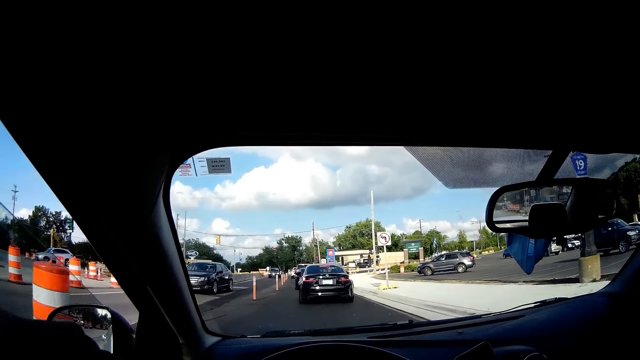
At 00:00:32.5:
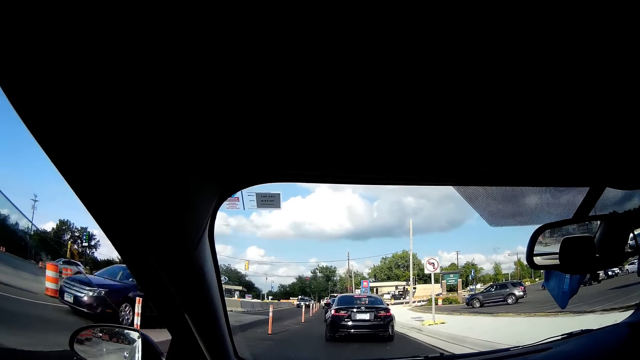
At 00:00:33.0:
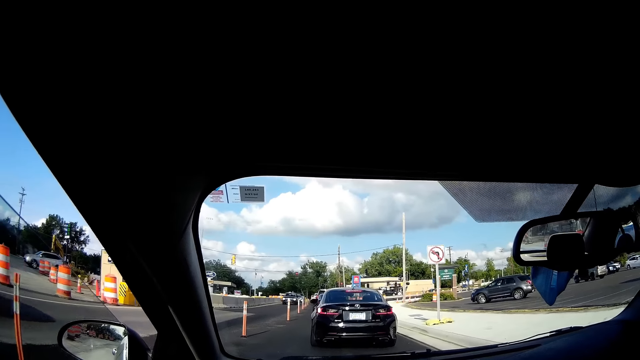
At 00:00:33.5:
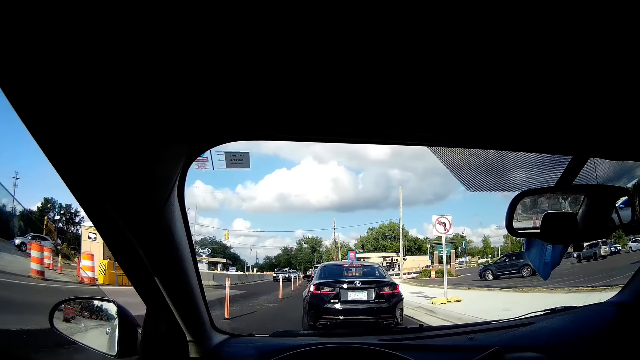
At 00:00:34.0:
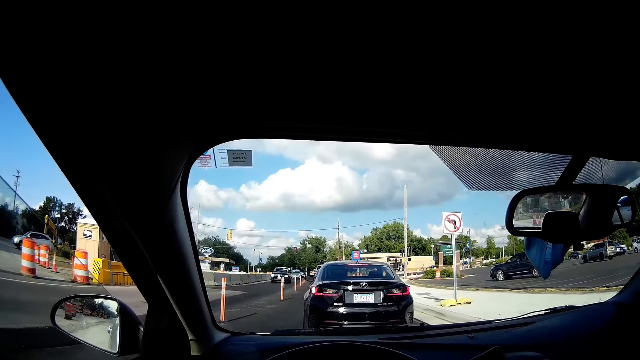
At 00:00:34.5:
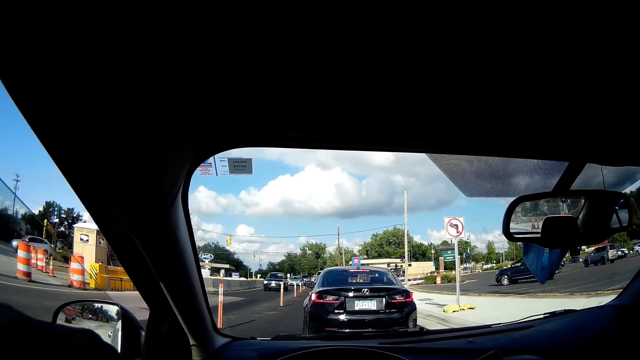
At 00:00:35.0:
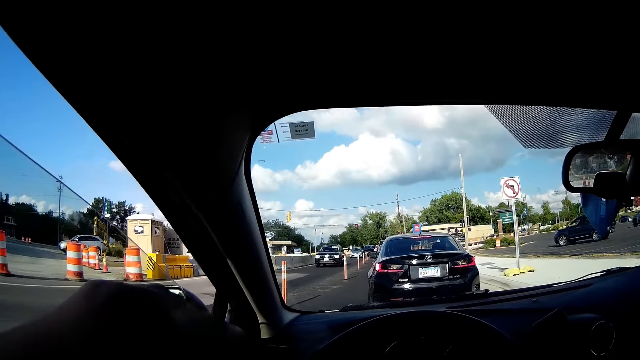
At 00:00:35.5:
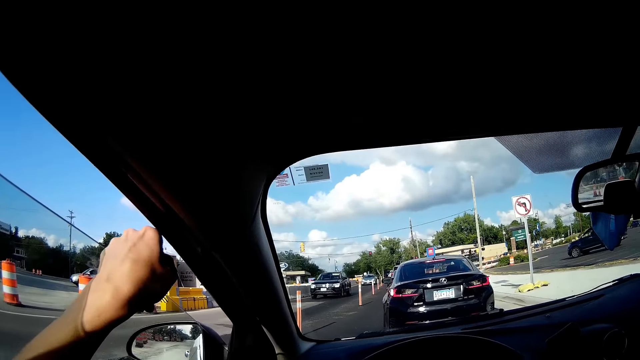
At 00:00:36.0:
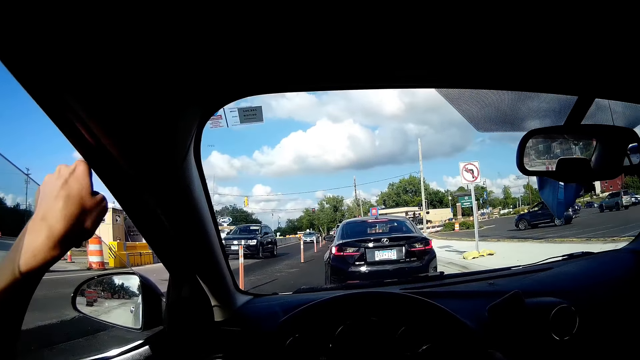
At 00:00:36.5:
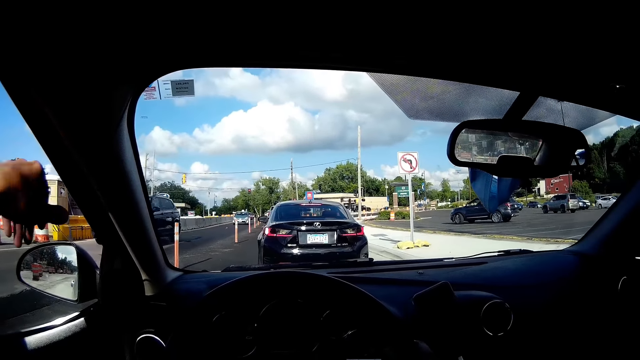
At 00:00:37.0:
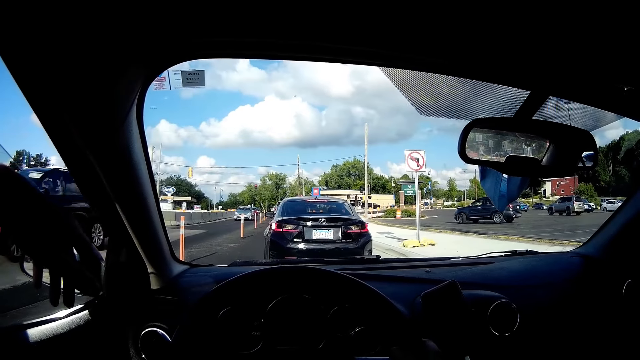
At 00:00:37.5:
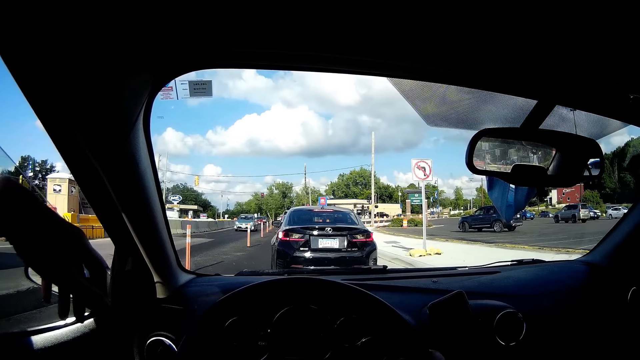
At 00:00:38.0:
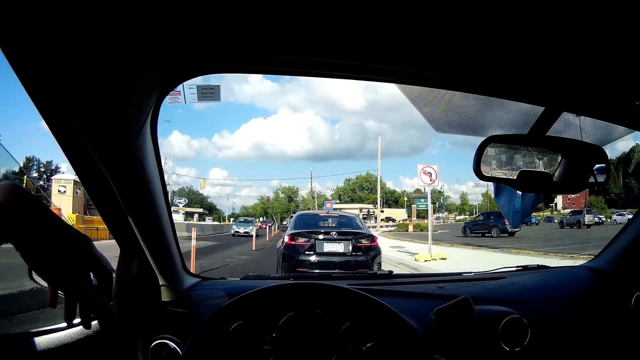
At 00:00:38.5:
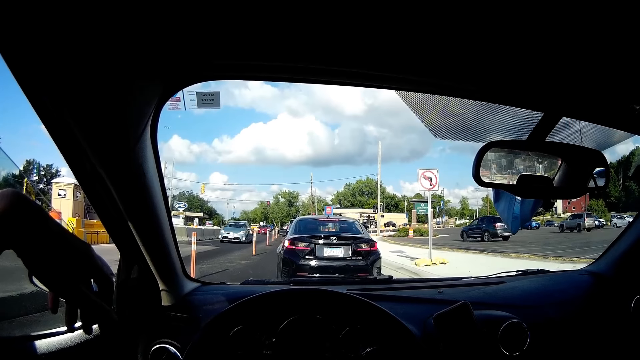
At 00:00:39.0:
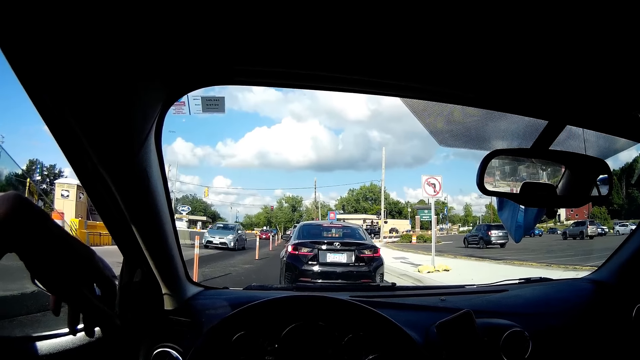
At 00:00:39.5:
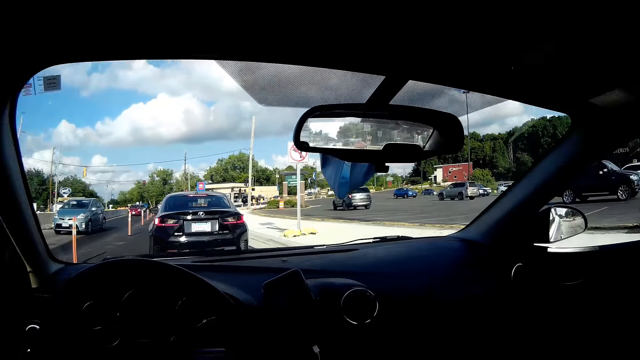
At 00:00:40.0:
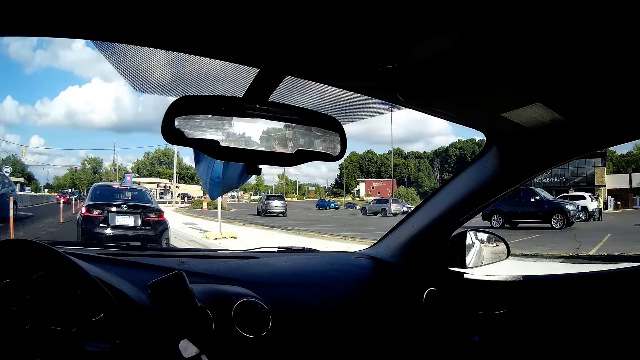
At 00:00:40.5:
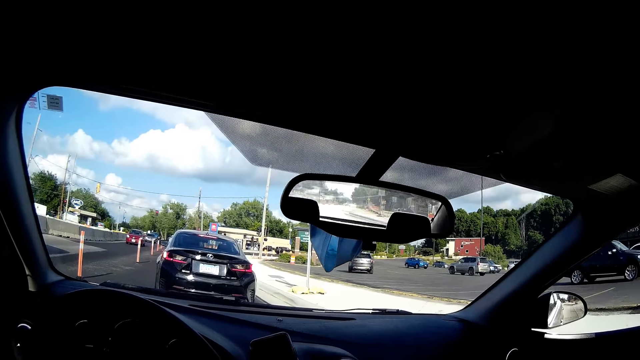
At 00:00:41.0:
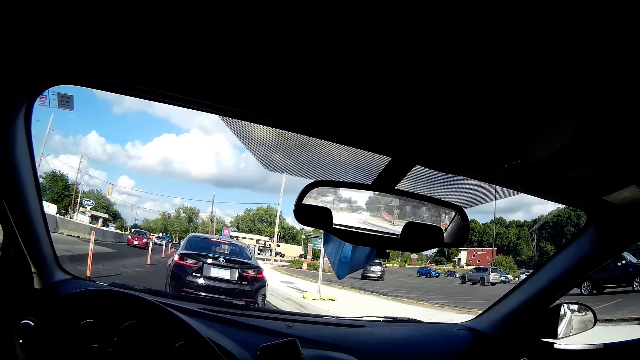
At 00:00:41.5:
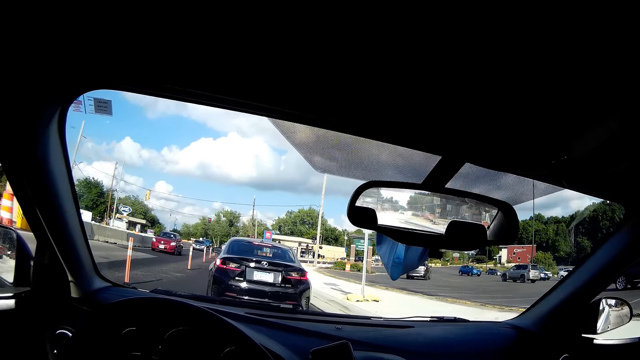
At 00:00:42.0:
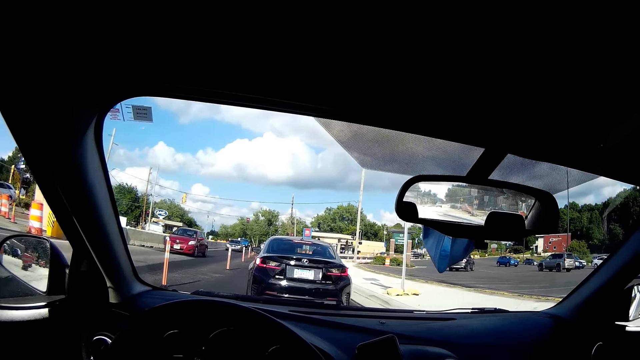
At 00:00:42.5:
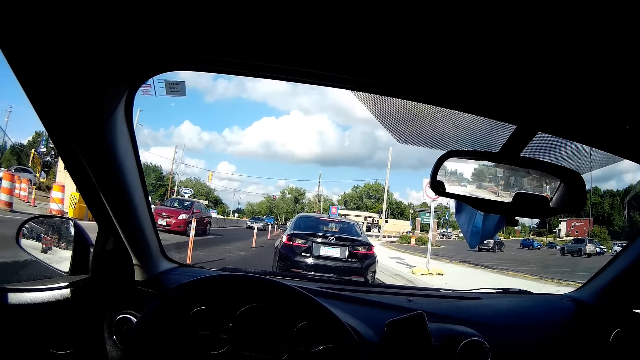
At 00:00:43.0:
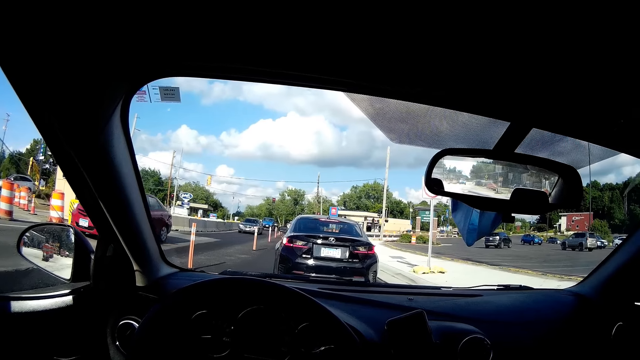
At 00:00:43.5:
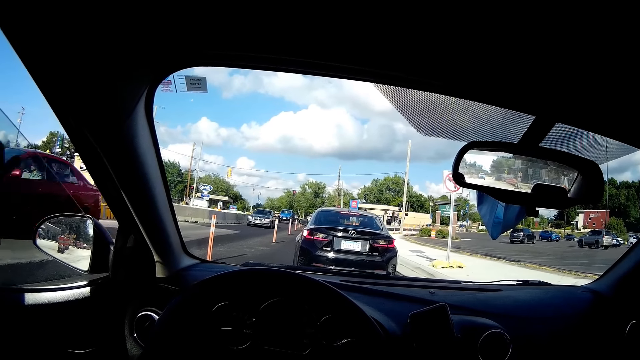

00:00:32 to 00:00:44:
The camera wearer stops the car. They stop the car again. They remove the cigarette ash. They look around.

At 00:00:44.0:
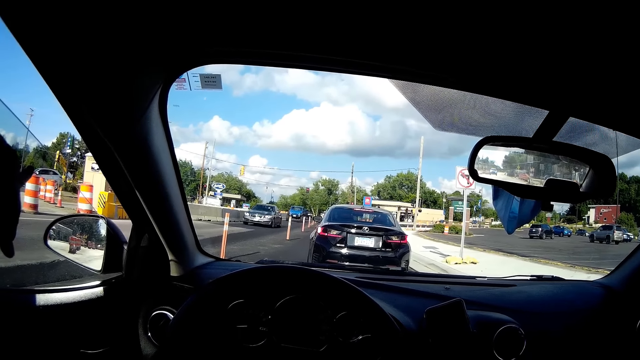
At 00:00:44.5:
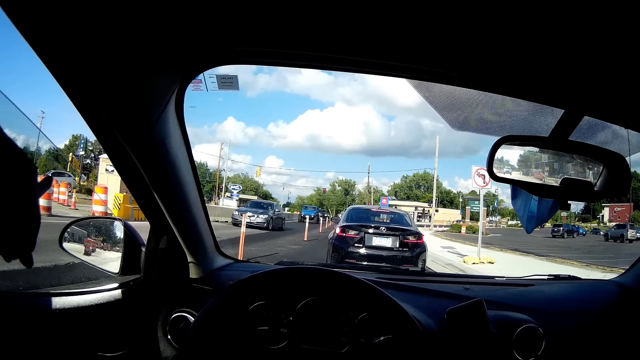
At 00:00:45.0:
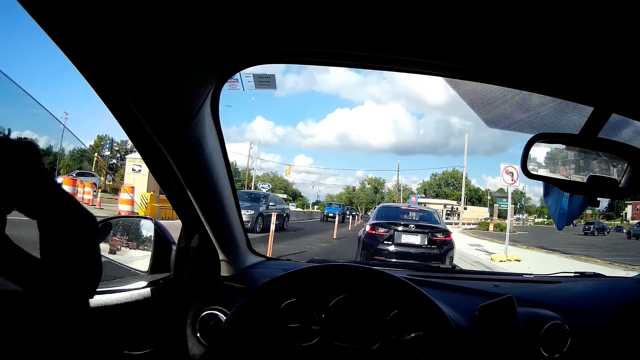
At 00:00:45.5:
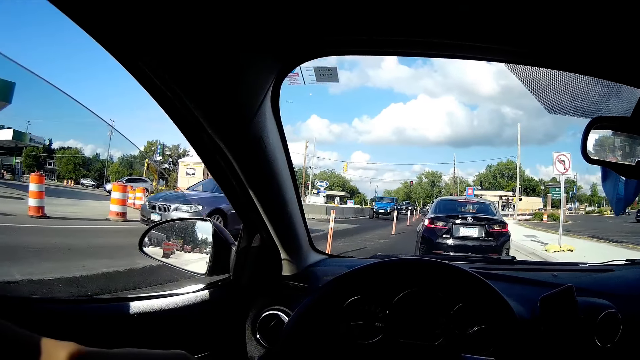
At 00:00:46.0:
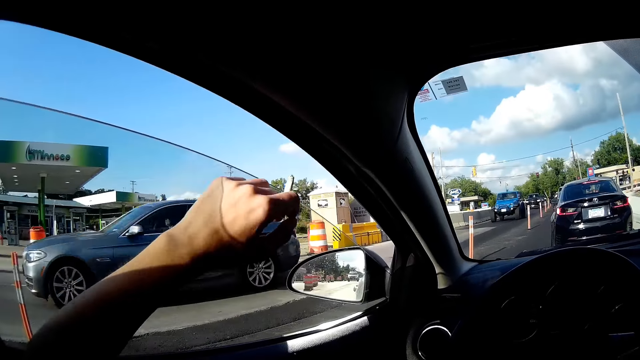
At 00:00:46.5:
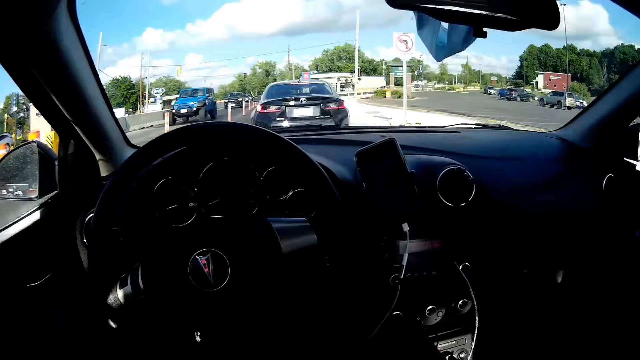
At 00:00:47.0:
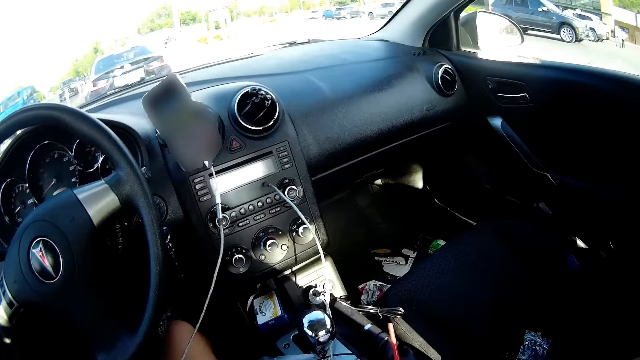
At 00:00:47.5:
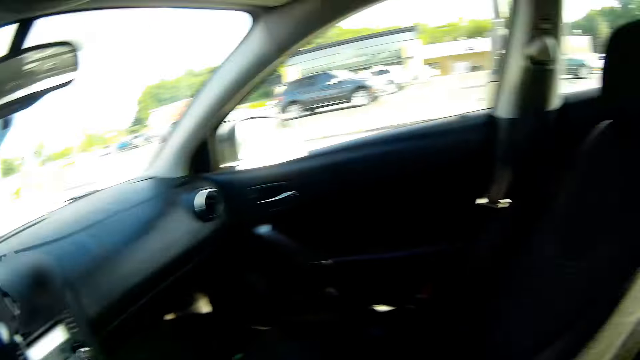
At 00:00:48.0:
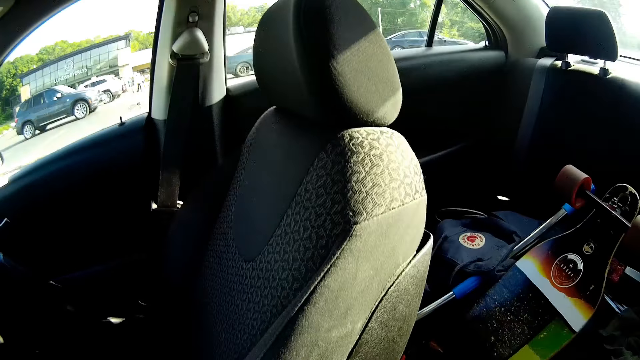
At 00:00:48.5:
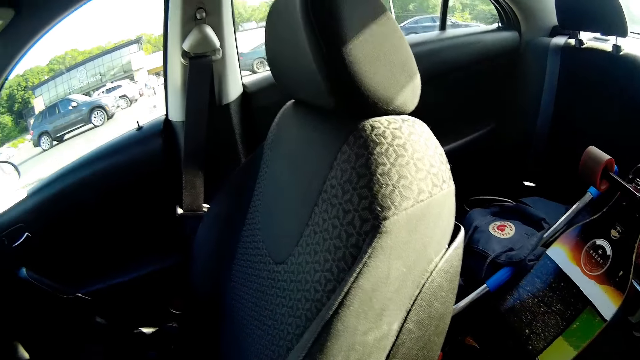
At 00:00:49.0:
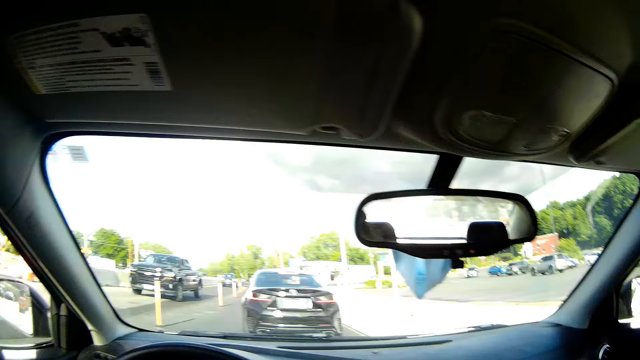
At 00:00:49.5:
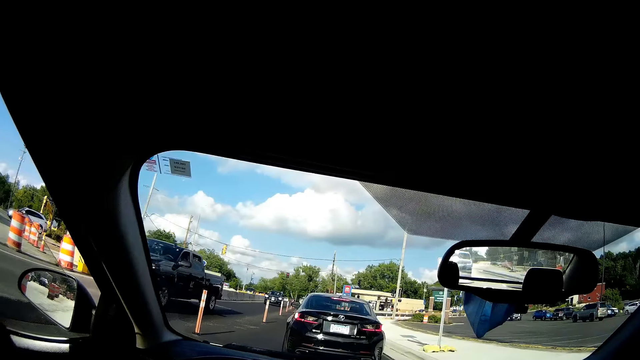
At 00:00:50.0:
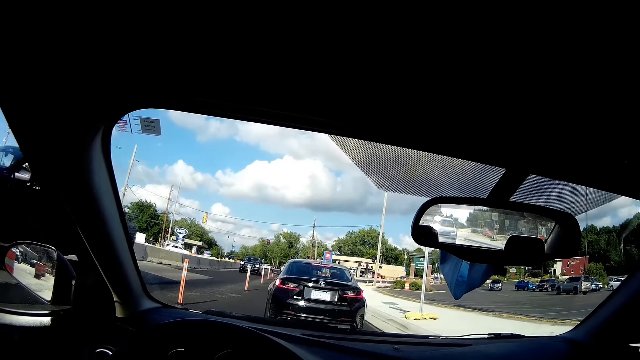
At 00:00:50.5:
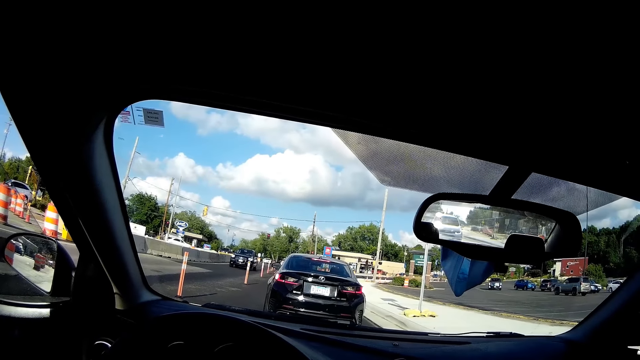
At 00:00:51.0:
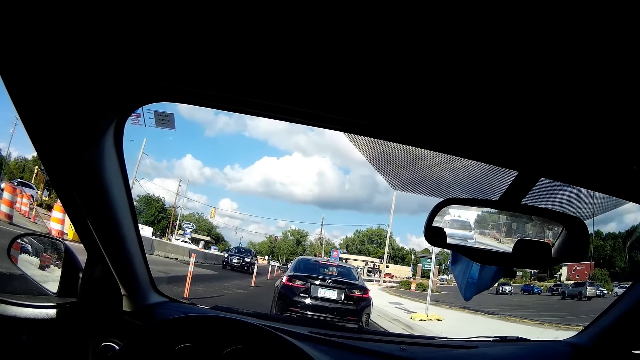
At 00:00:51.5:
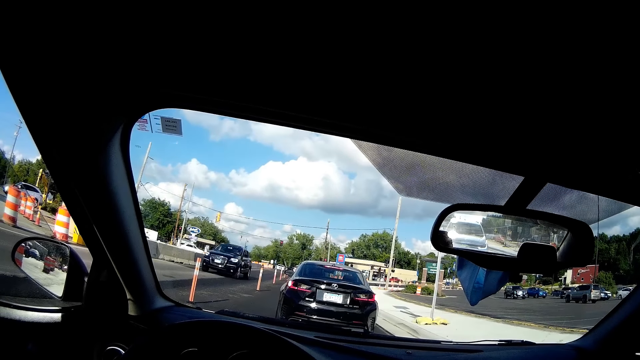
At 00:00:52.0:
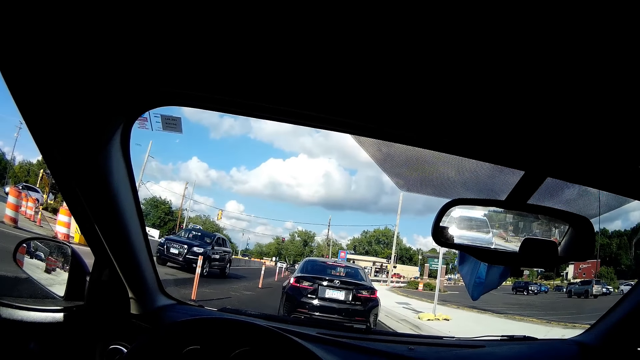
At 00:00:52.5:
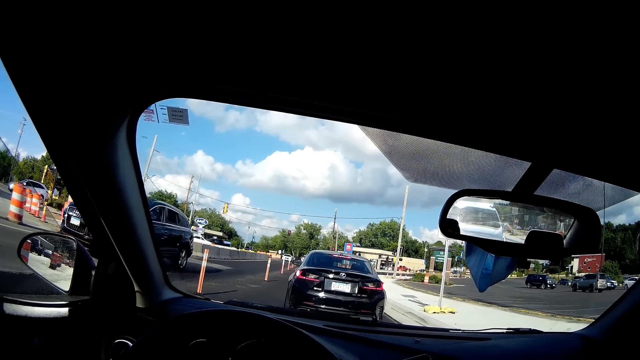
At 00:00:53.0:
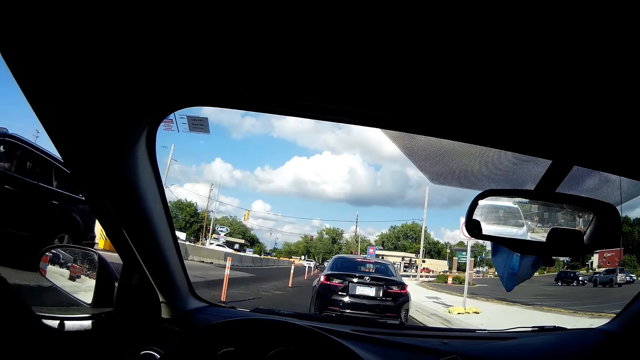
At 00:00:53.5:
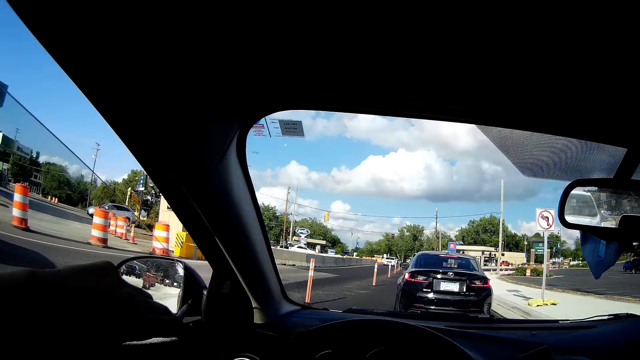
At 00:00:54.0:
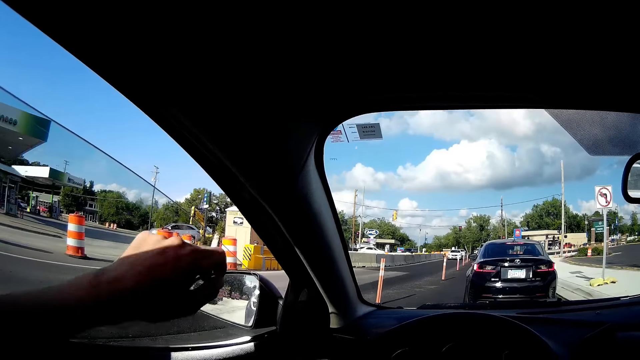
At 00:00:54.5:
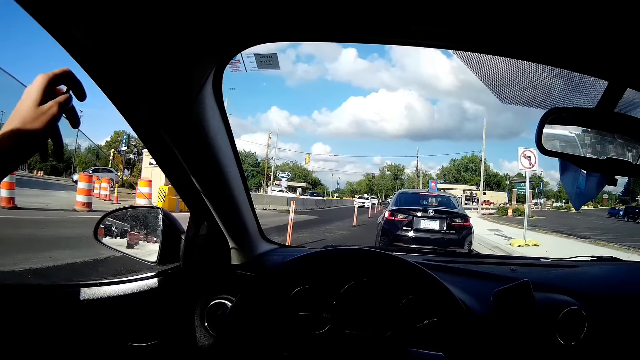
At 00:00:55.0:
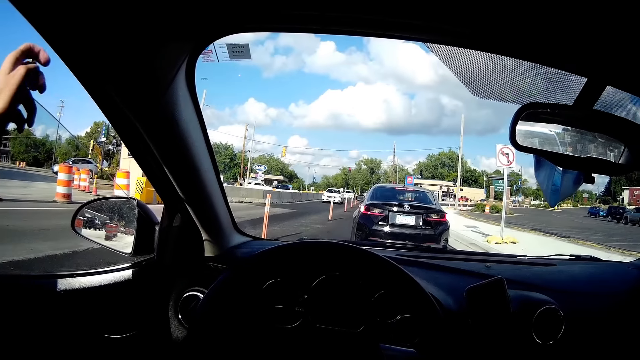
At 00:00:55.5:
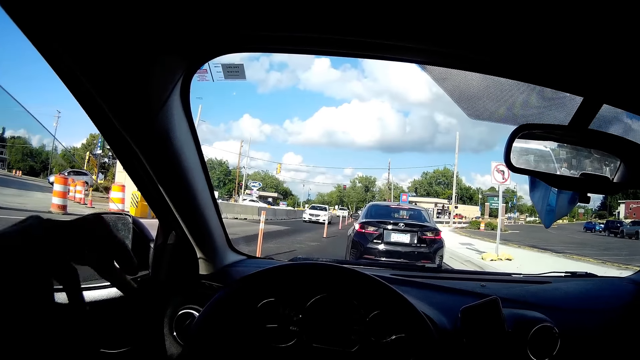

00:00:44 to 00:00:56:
The camera wearer stops the car and removes the cigarette ash. They stop the car and look around. They look around again. They stop the car and remove the cigarette ash.
